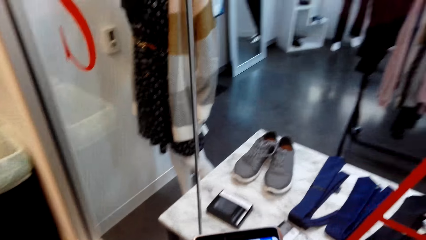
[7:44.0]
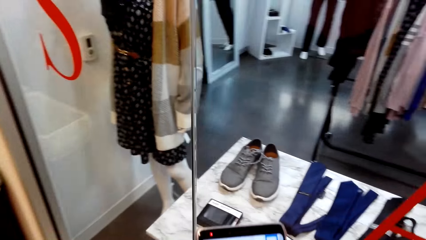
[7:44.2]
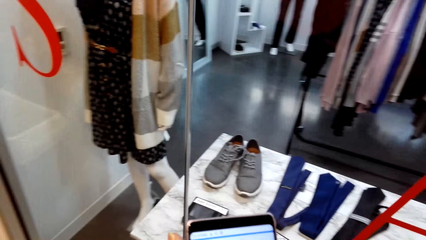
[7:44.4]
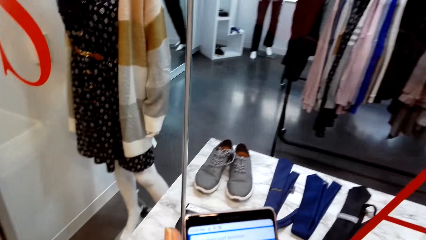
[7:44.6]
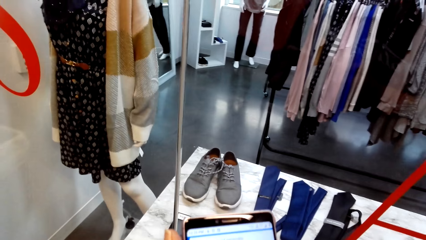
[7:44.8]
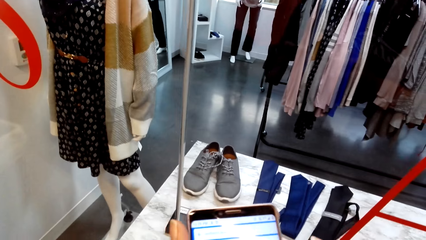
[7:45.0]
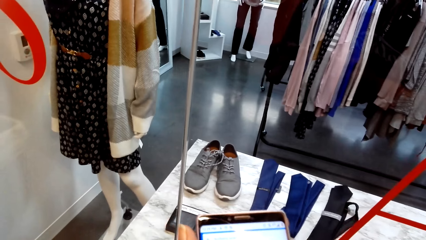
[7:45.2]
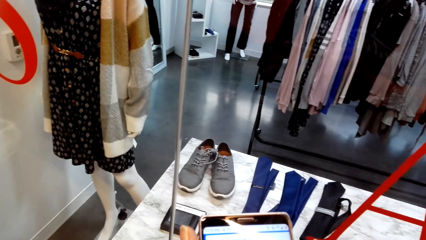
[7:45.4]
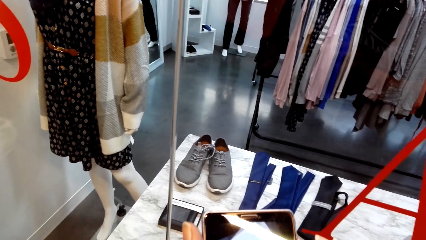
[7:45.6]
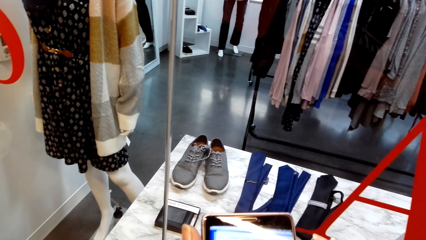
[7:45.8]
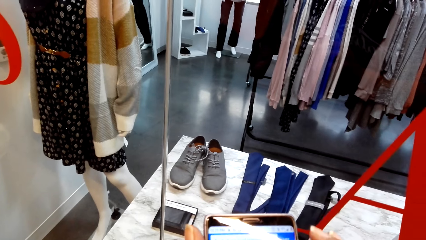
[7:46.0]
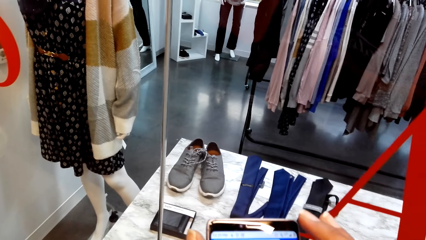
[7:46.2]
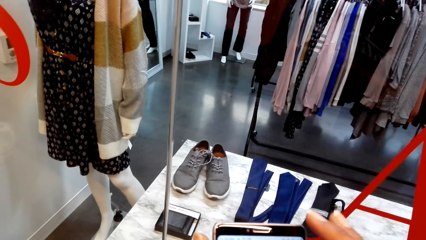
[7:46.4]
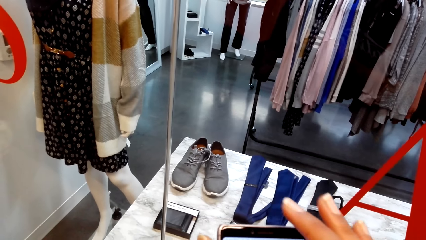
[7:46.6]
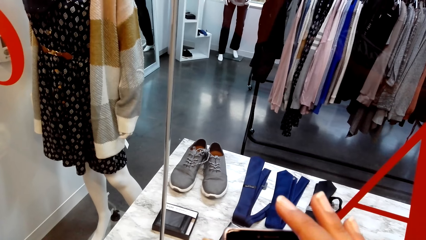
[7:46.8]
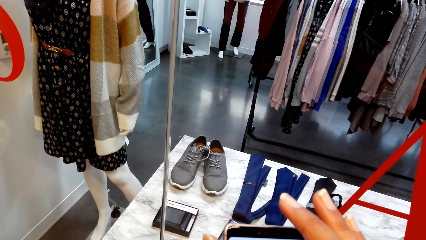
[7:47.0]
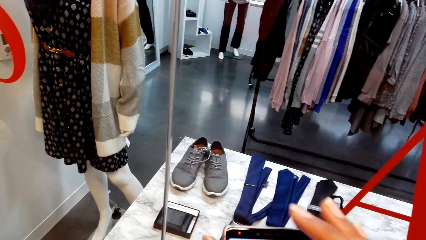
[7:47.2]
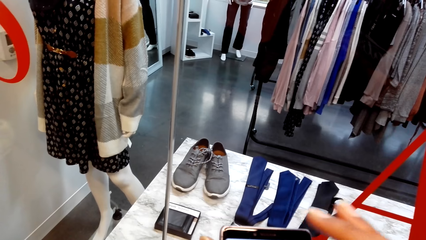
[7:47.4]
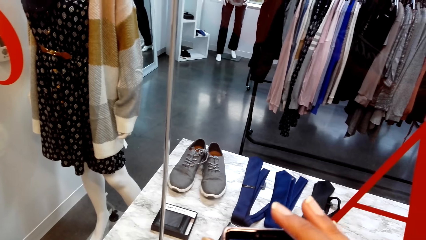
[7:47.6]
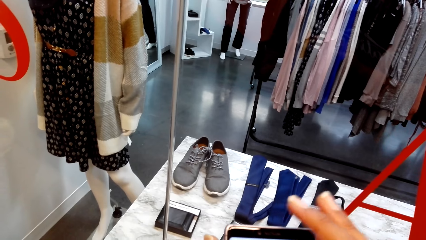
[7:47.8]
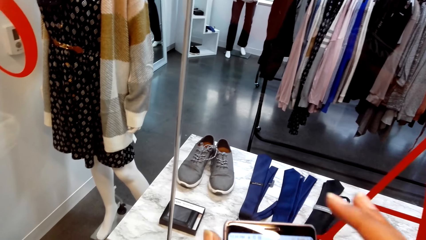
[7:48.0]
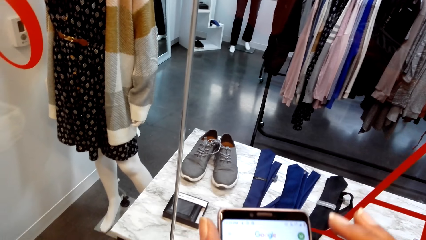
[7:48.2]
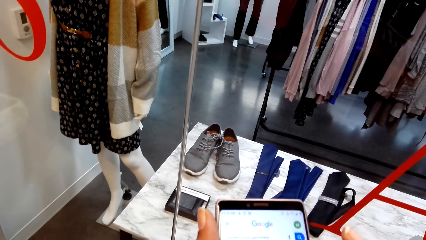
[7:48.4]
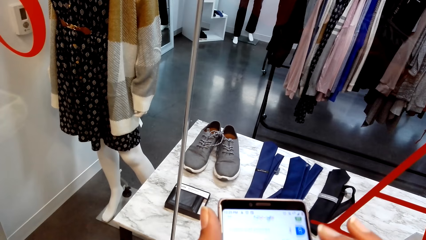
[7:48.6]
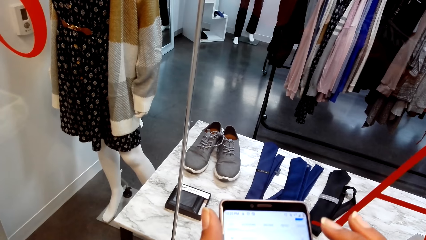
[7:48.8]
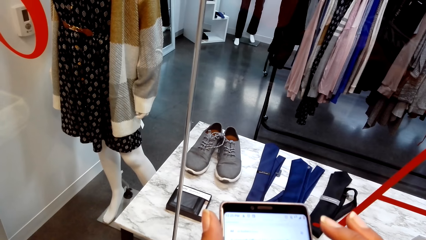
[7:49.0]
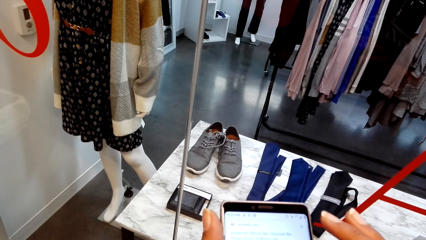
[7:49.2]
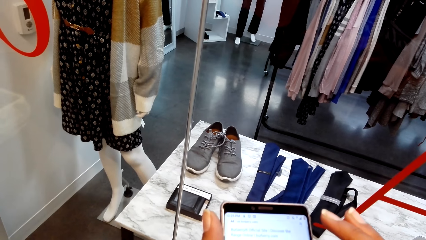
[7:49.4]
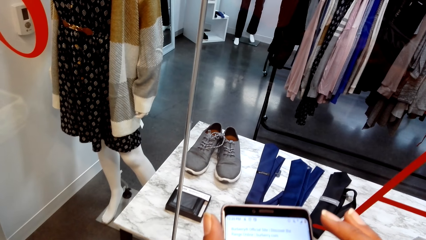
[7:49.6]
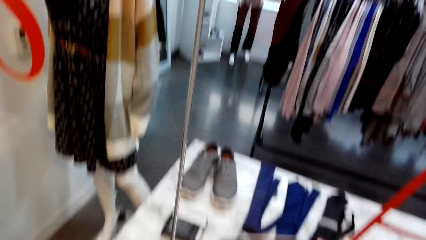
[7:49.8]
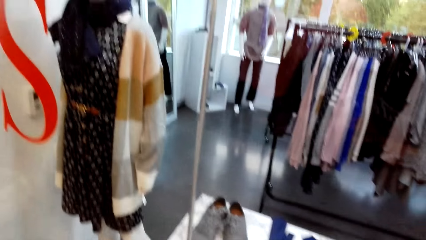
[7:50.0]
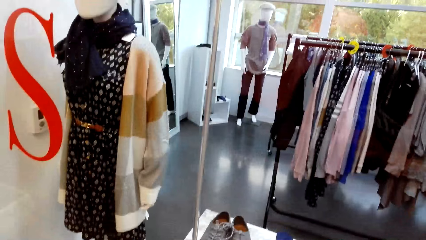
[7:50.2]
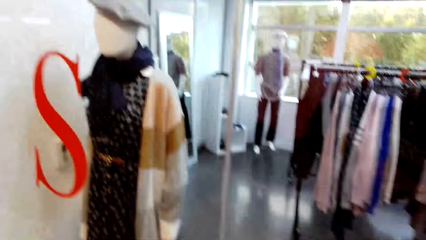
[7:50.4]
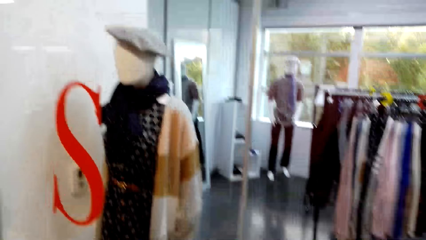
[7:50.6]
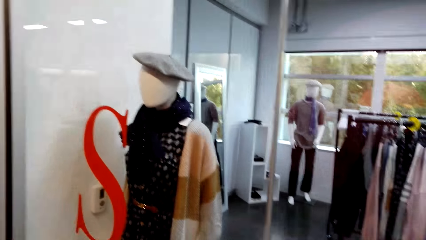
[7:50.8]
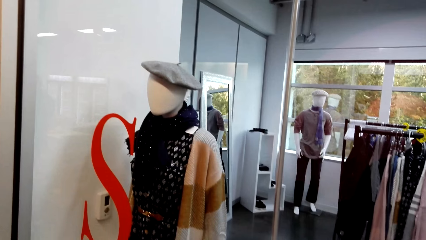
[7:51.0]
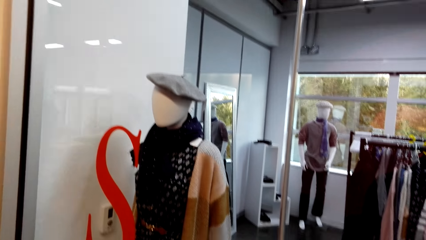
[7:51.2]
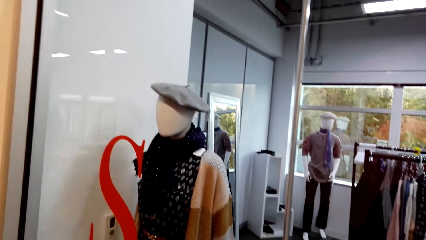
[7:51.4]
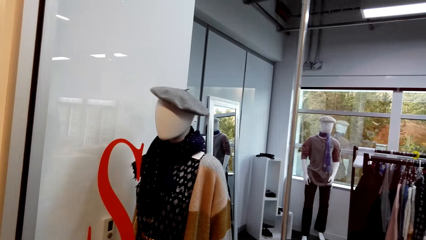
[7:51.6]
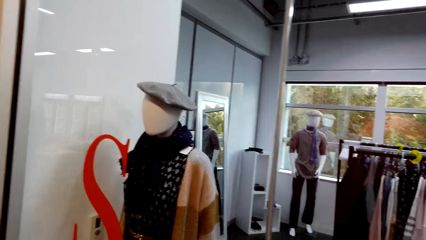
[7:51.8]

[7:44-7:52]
The camera wearer scrolls the phone. They scroll the phone again. They look around. They do window shopping.

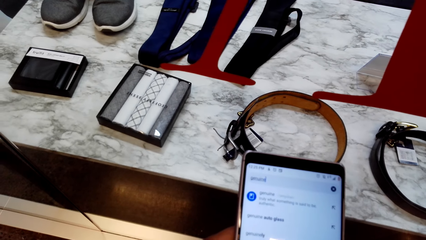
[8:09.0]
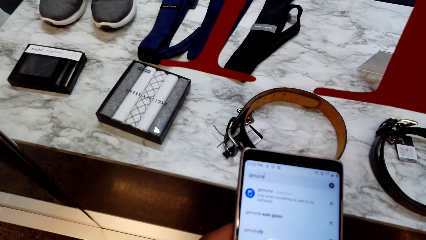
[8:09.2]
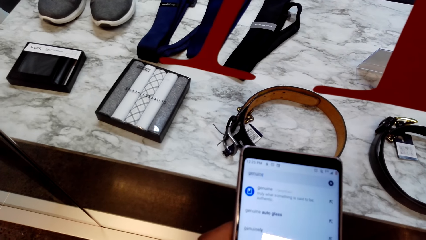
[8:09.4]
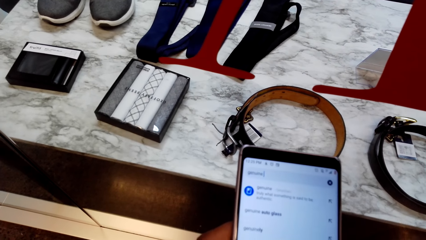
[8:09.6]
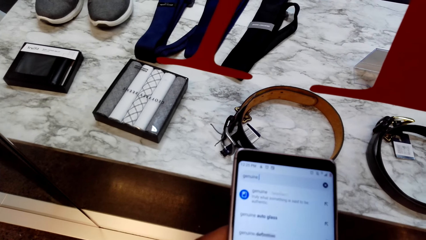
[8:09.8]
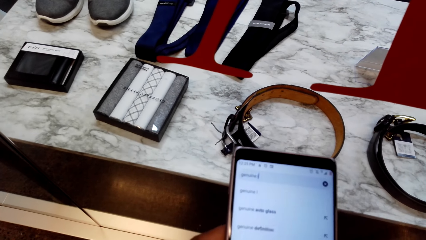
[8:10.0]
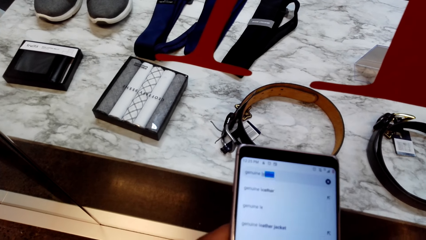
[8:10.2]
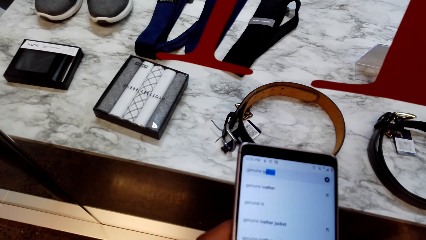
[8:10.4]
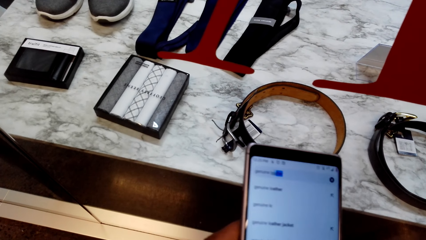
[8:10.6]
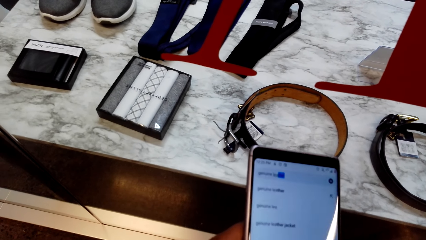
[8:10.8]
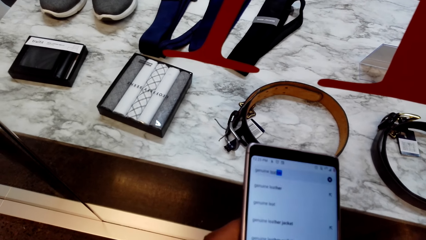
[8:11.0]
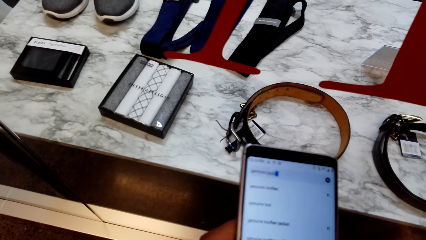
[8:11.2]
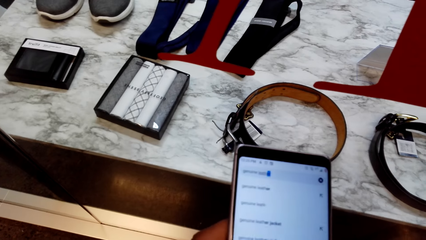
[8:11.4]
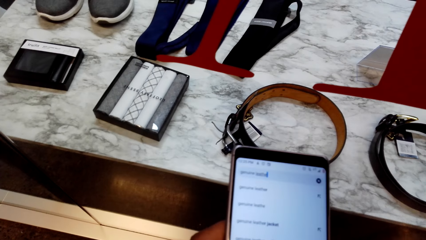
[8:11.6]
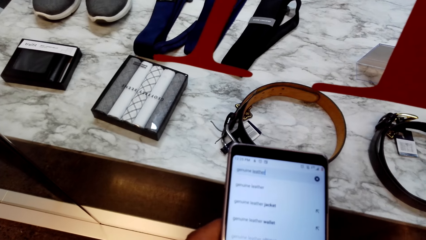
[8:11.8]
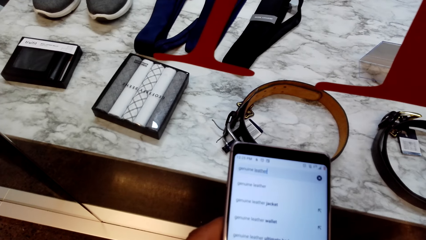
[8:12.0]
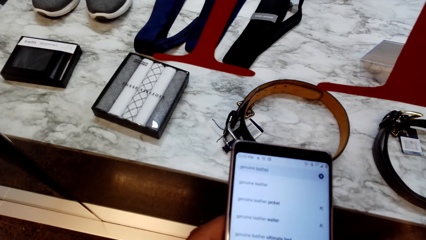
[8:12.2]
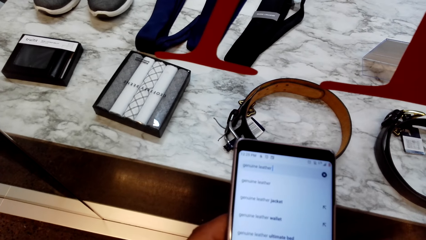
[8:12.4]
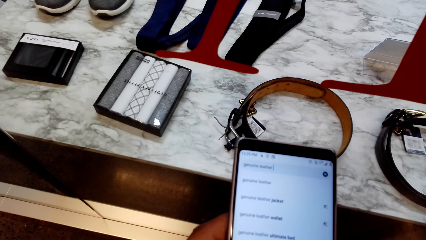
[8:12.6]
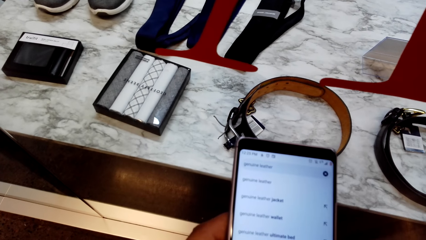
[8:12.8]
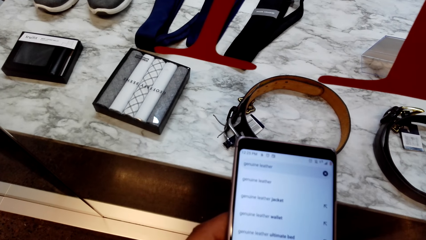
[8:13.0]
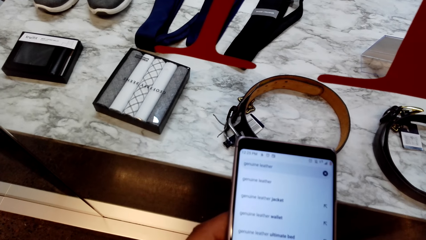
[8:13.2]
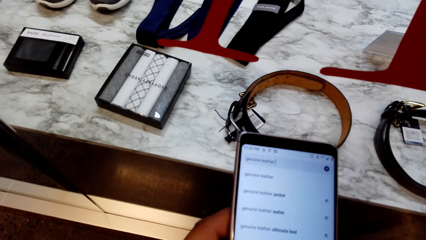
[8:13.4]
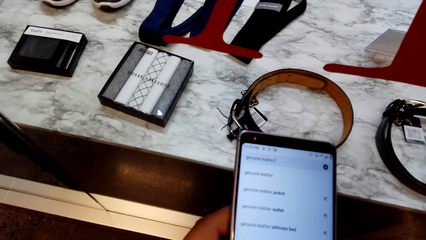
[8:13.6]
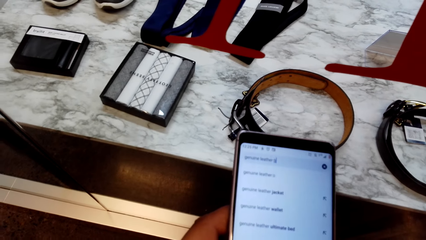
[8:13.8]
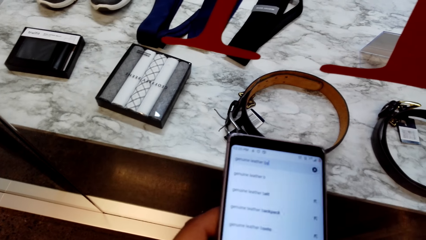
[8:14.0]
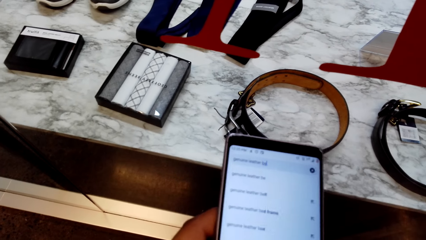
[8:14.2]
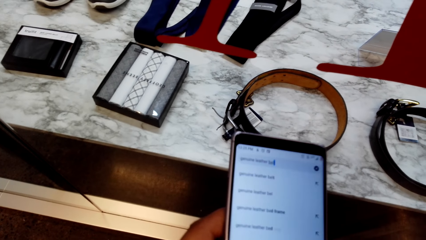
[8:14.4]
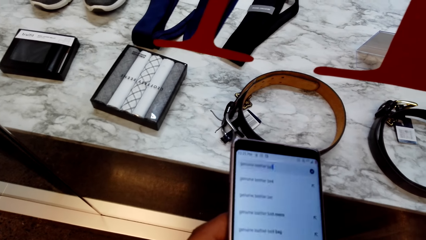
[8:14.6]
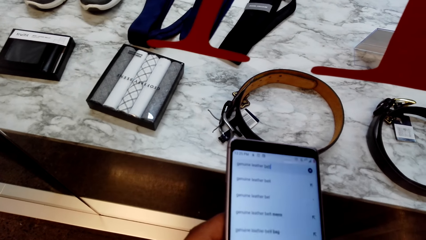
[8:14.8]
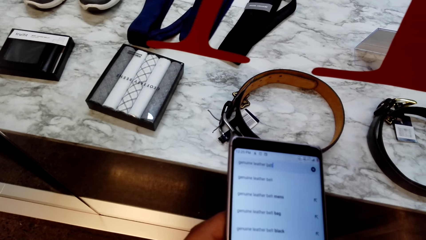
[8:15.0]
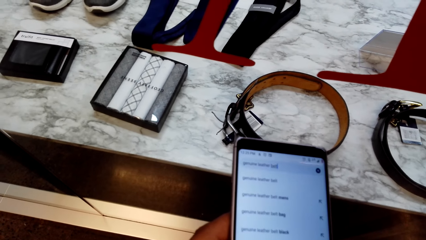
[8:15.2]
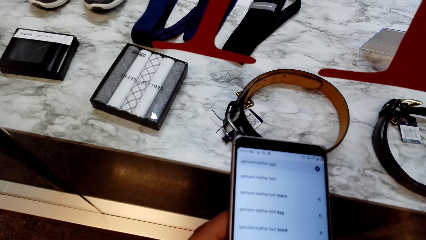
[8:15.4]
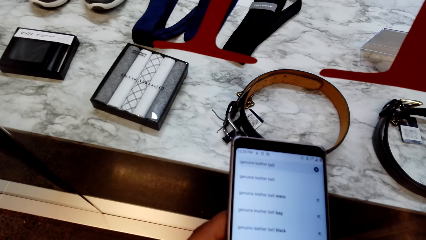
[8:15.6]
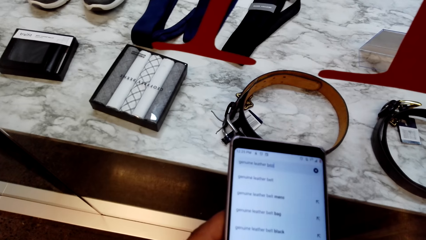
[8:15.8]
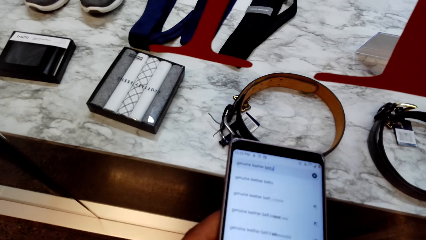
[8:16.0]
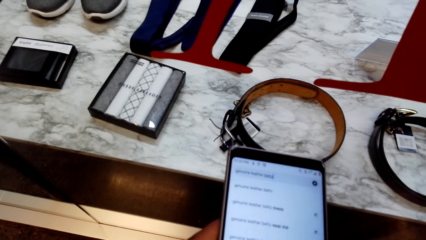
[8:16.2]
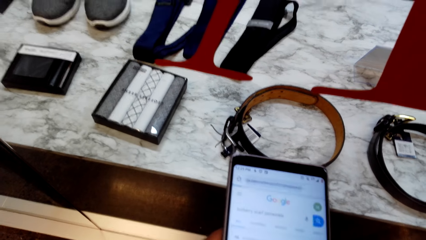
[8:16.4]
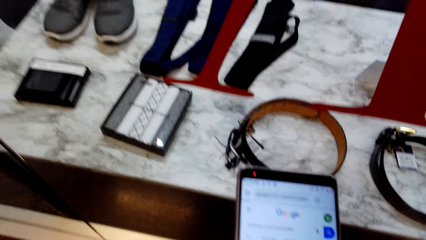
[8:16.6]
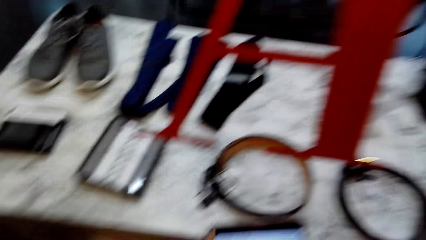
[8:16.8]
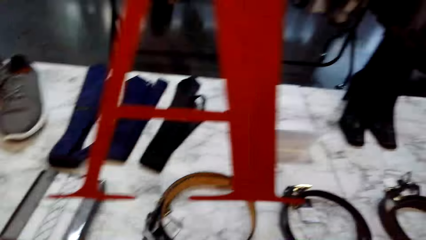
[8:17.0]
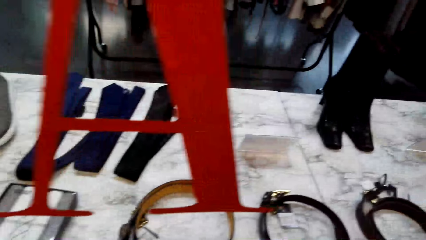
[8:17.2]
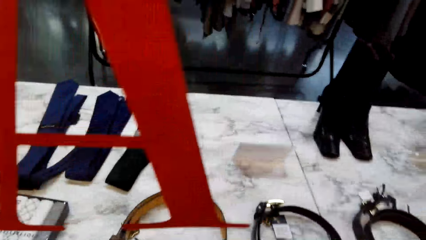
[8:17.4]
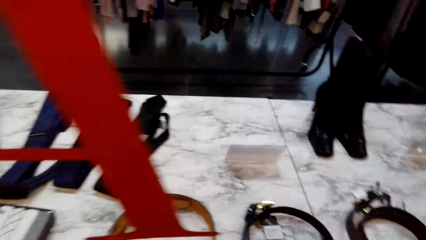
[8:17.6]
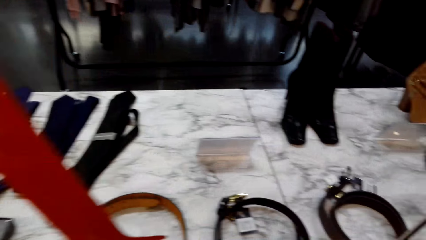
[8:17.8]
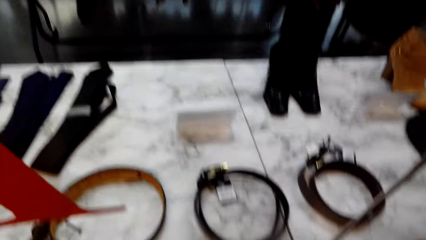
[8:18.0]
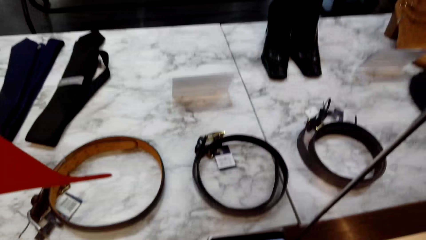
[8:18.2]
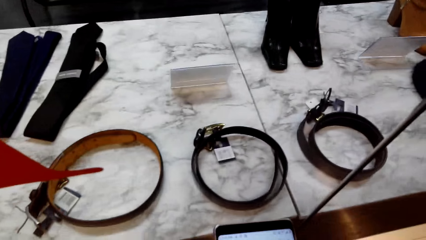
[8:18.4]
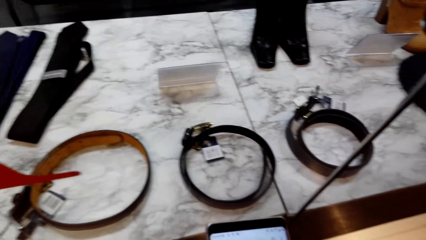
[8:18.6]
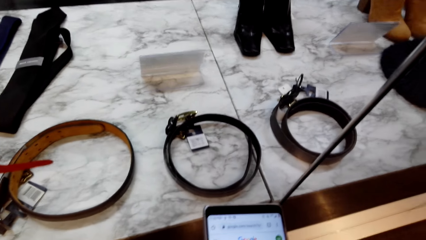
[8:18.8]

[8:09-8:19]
The camera wearer scrolls the phone. They scroll the phone again. They look around.
